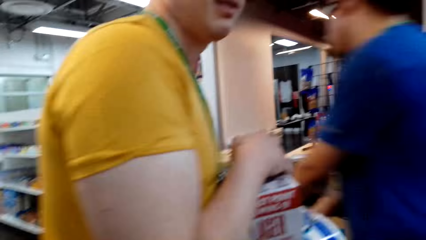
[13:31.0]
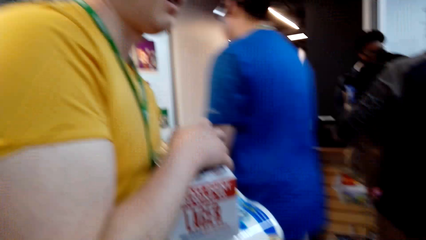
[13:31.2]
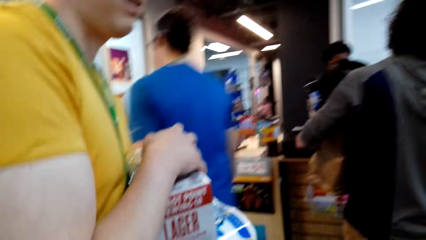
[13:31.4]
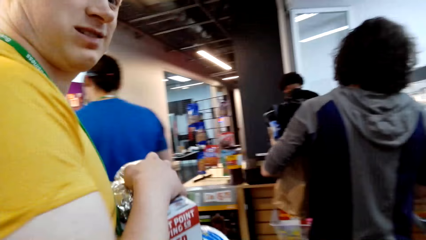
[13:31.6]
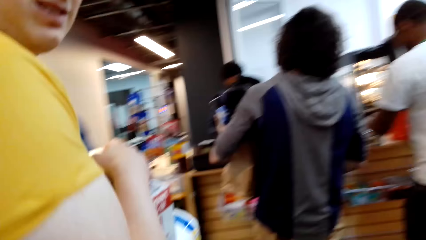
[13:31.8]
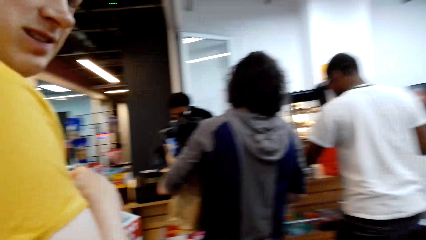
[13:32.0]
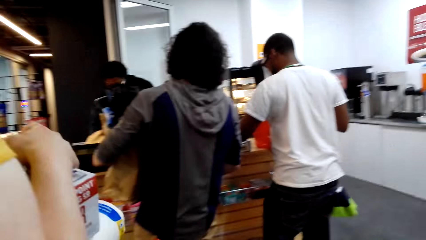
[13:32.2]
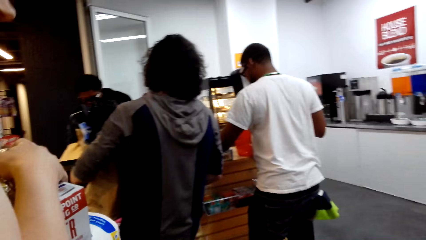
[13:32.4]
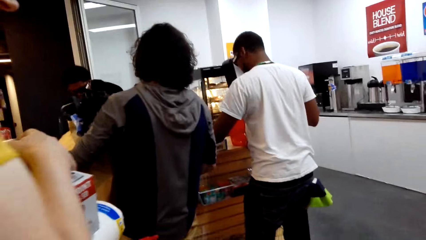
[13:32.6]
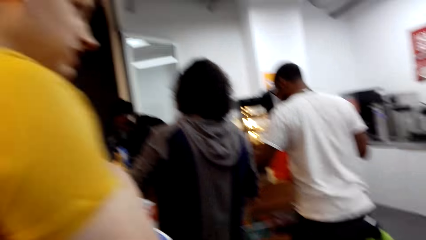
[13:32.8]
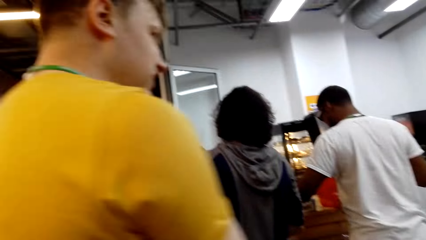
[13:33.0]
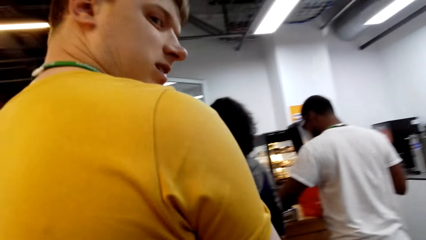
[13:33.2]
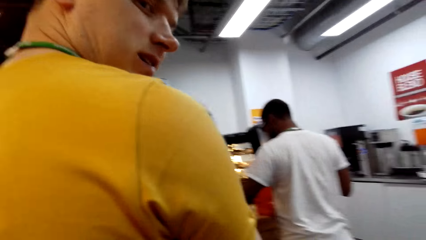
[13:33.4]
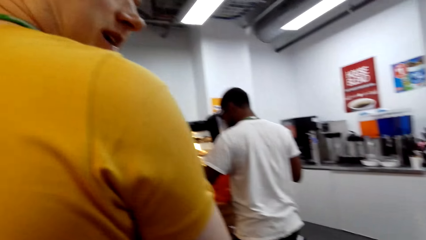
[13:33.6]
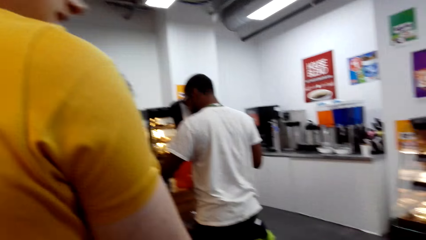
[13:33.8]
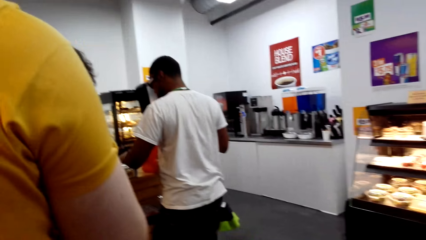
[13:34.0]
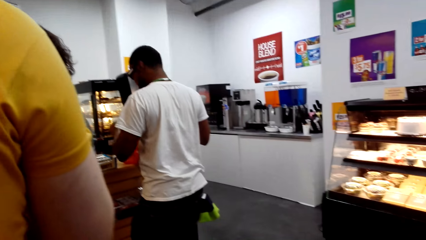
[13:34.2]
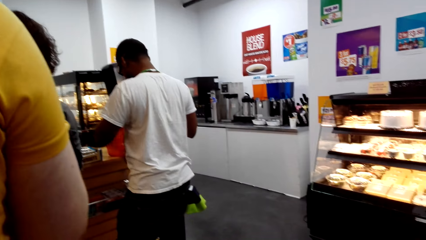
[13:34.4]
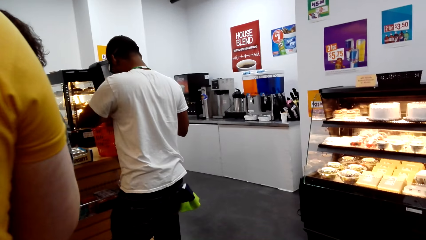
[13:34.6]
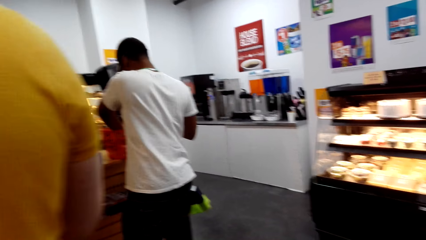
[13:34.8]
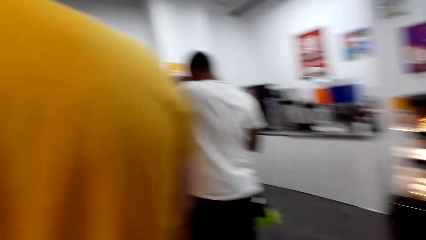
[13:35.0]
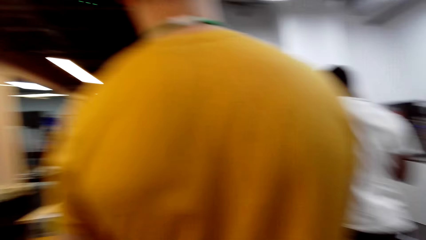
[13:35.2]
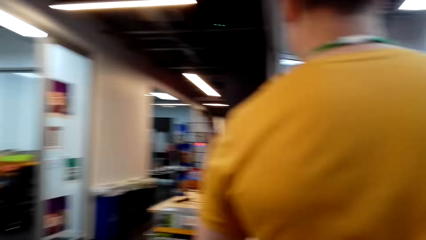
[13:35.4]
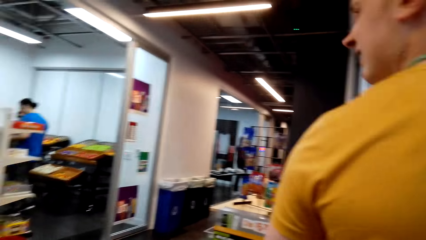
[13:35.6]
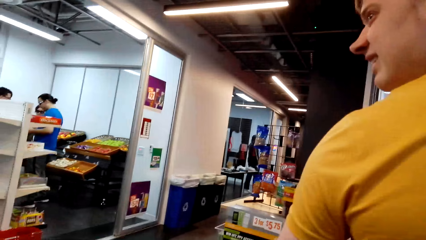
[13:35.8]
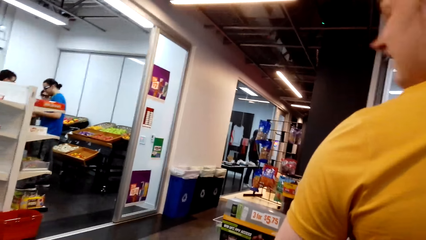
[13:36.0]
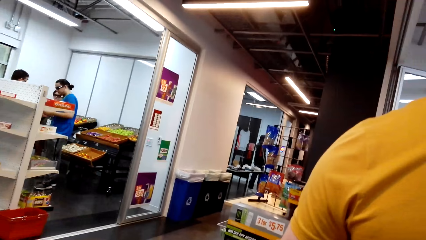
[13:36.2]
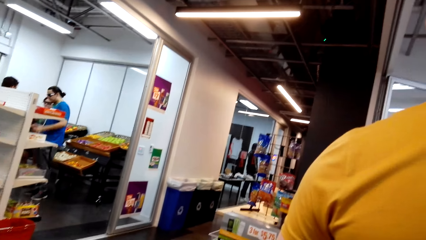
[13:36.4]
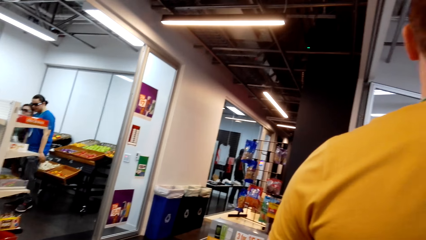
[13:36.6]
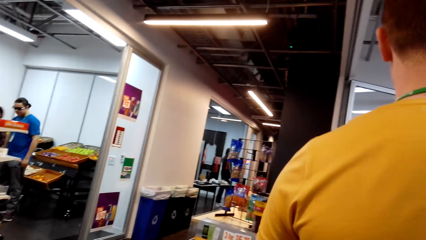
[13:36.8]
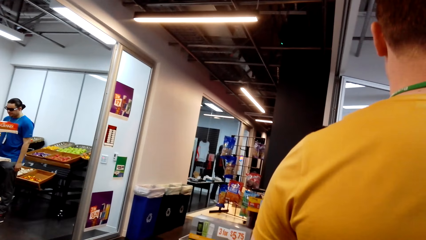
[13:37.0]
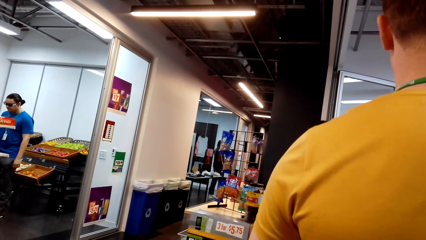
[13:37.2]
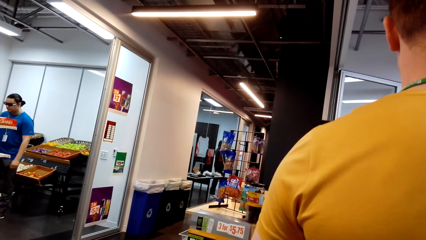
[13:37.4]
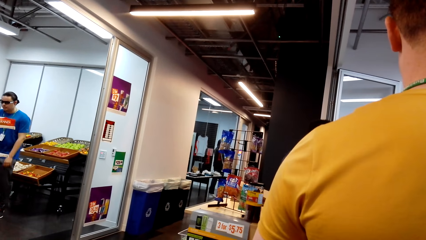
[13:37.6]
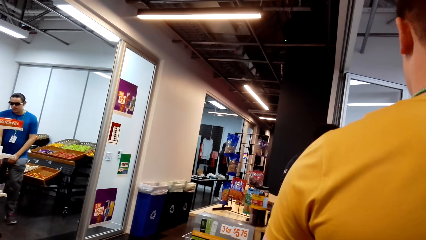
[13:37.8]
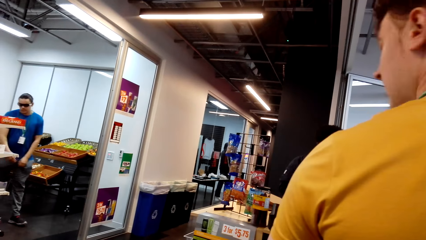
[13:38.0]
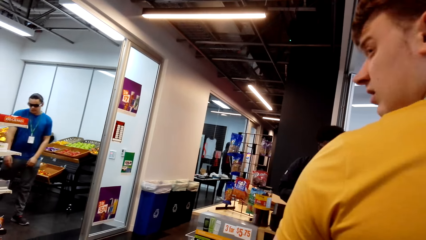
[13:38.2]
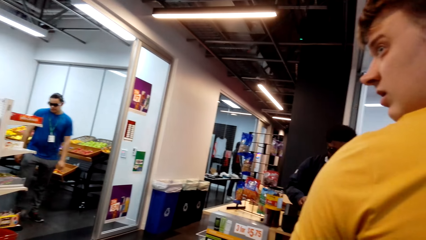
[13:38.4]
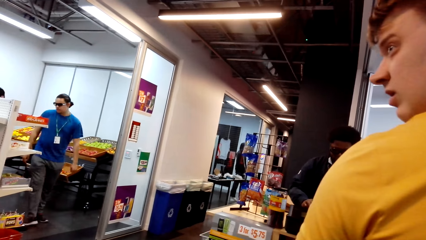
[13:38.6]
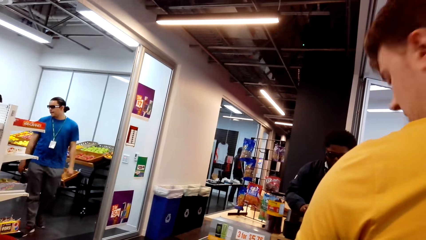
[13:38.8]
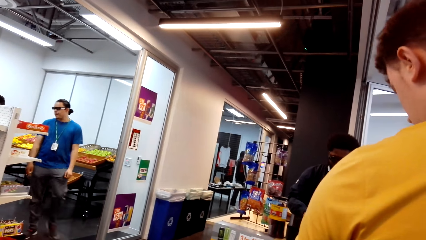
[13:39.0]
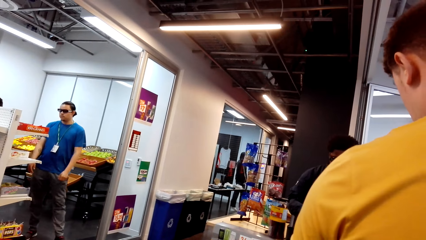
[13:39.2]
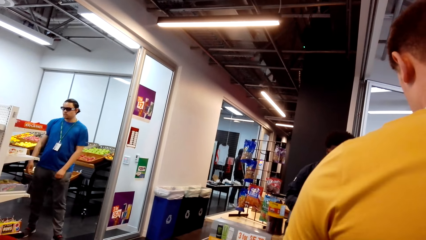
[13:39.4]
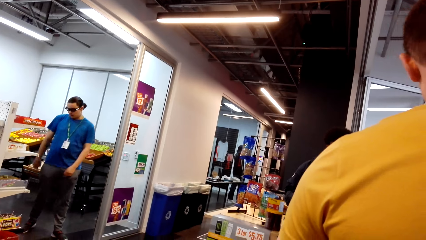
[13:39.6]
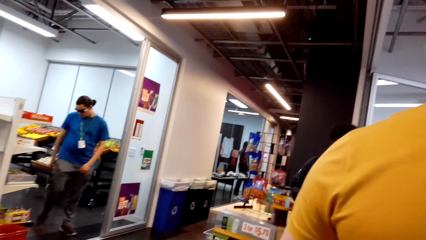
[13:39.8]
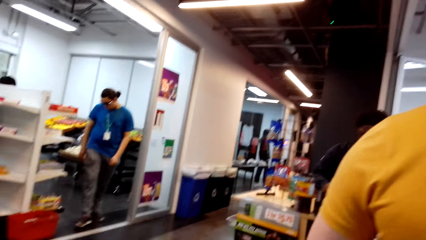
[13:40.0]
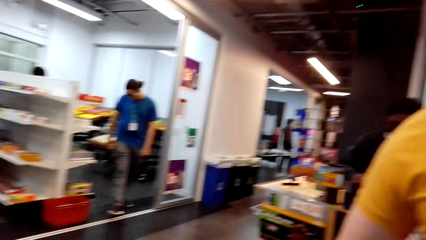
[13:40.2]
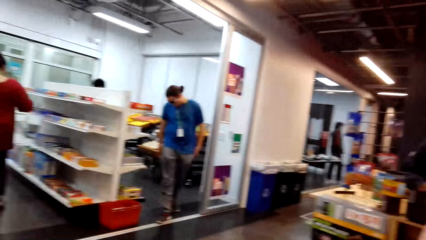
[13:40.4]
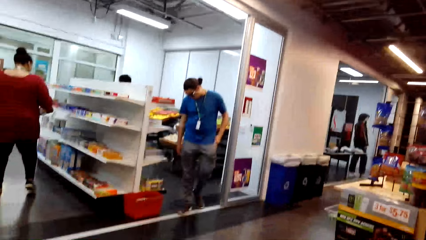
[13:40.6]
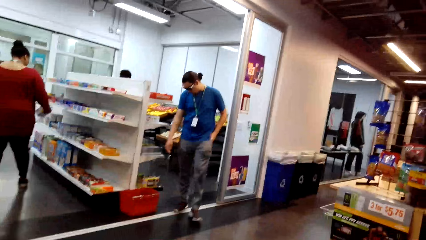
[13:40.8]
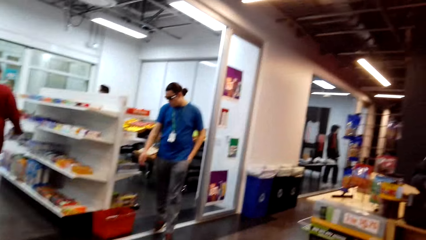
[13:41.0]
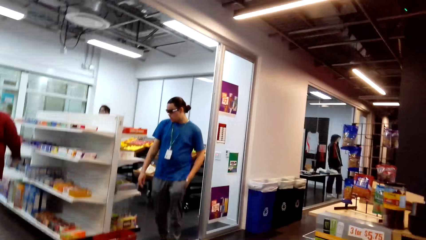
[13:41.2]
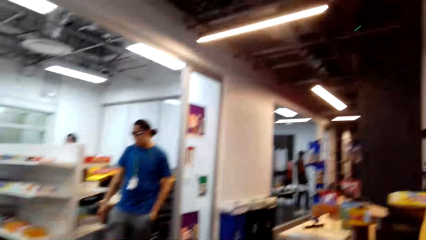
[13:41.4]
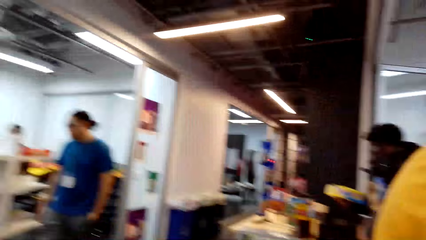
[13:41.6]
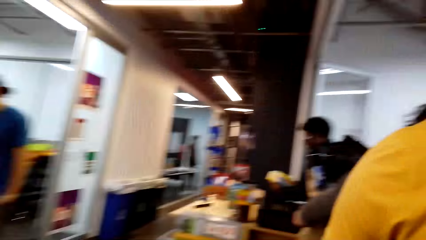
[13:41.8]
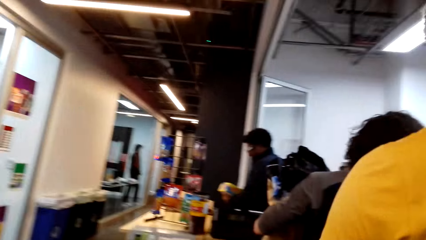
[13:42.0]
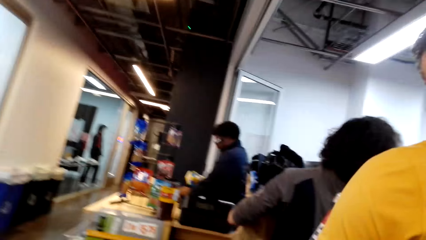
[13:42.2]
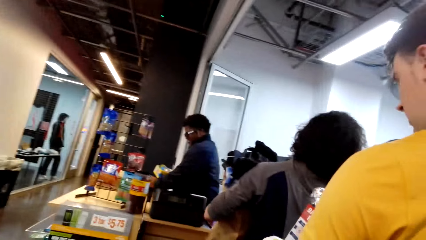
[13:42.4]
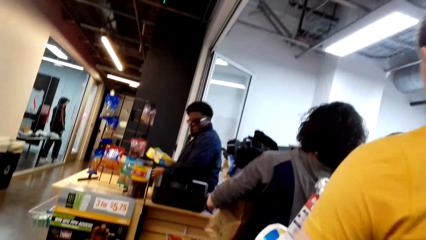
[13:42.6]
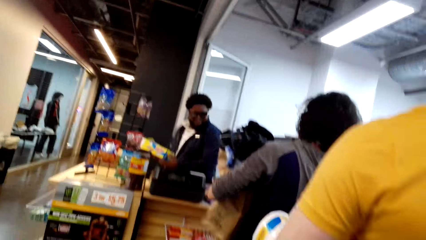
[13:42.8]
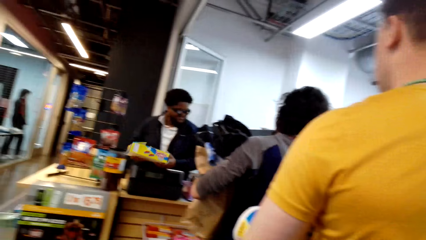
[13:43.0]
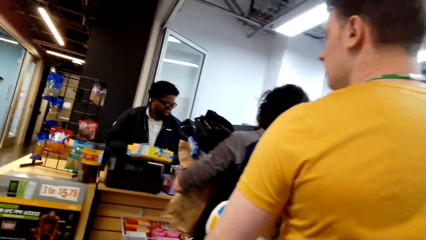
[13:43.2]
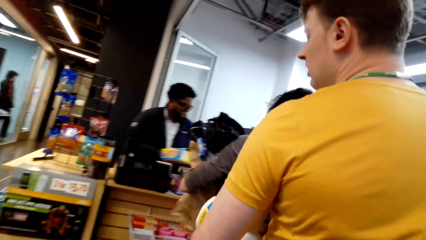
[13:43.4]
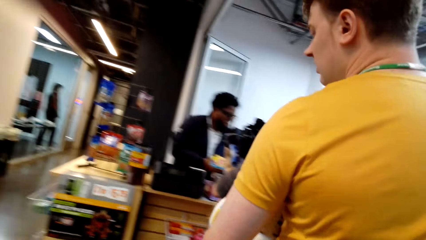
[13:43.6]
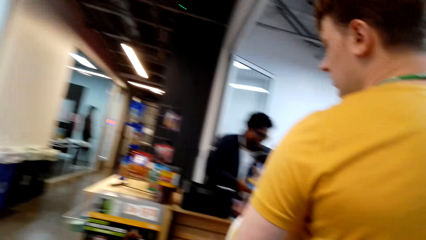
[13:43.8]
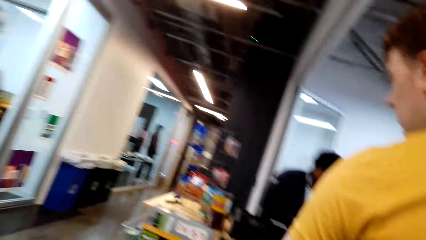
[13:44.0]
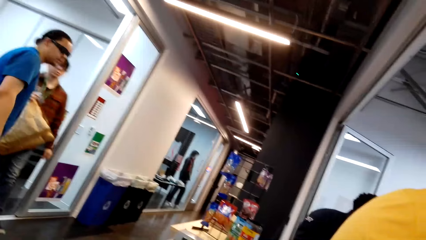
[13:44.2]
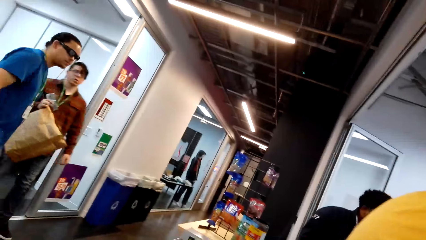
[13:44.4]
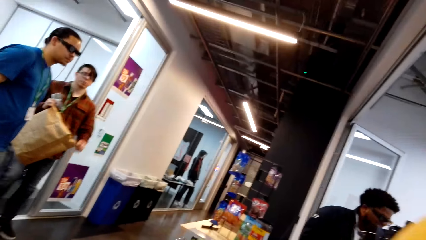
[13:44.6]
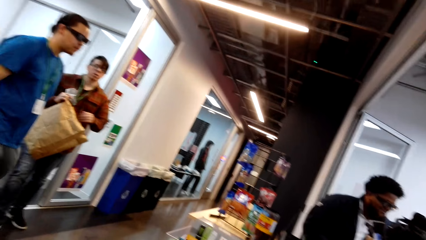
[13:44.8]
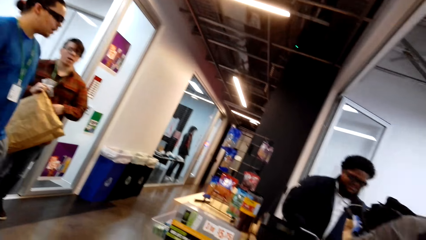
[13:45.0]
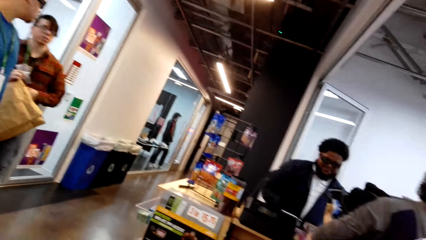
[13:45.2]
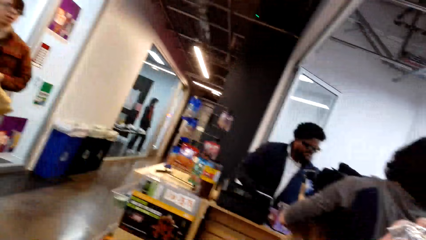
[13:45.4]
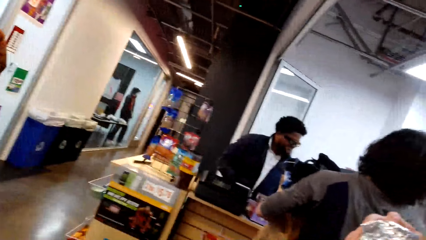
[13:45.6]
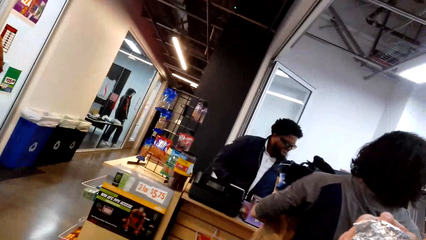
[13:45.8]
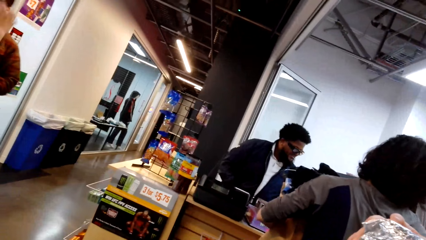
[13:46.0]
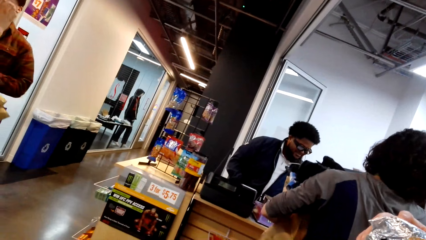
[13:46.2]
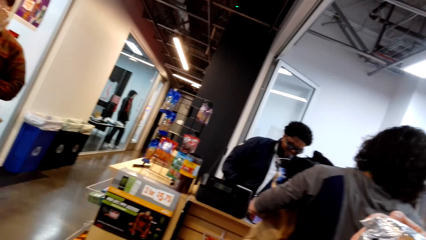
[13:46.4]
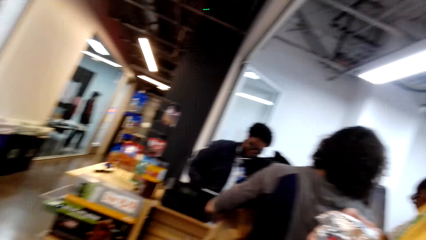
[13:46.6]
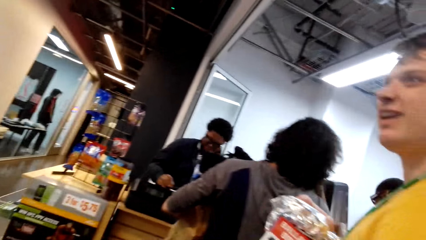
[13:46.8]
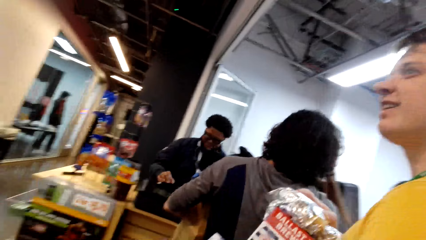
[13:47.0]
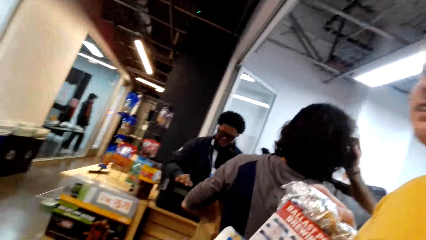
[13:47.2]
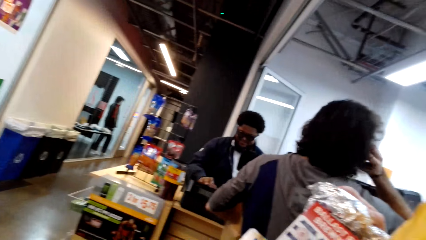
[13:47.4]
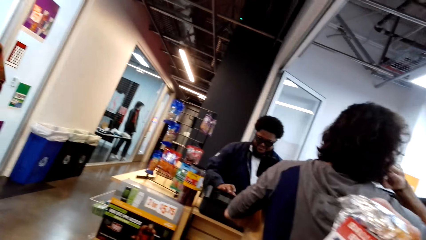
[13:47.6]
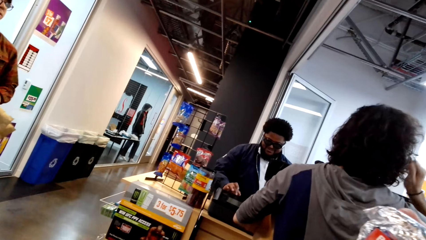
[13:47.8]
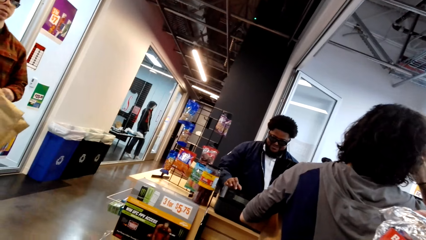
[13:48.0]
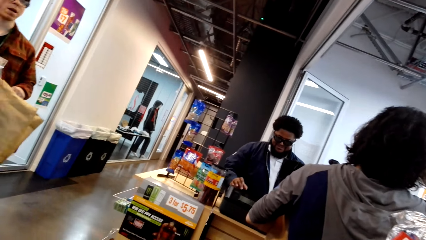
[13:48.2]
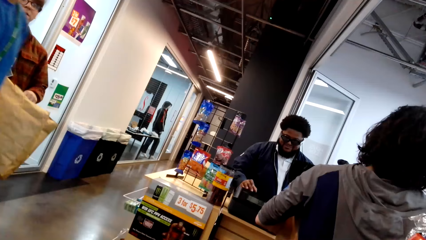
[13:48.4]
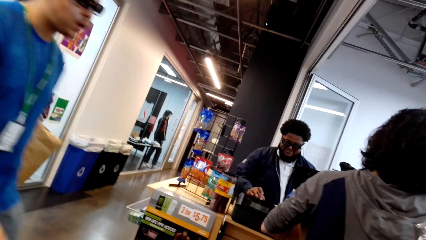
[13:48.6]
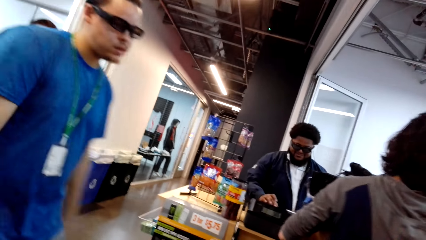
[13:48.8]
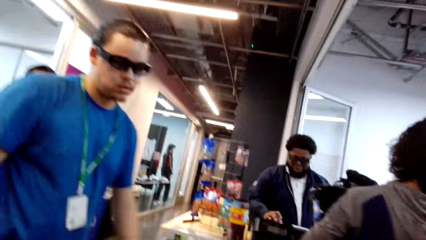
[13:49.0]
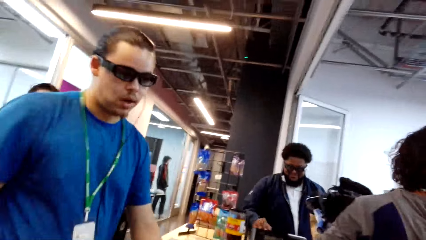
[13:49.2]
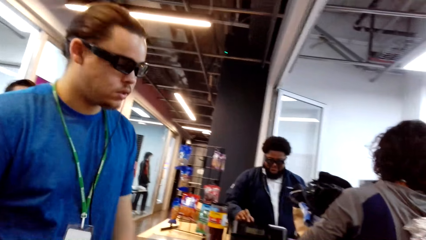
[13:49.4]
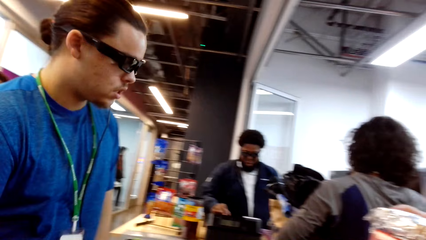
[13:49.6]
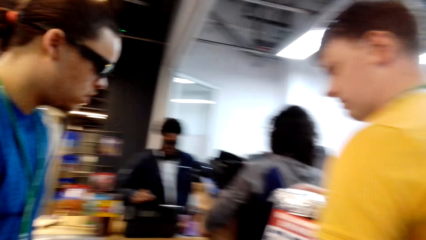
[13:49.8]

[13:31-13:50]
The camera wearer walks around. They look around. A man turns to the camera wearer.
